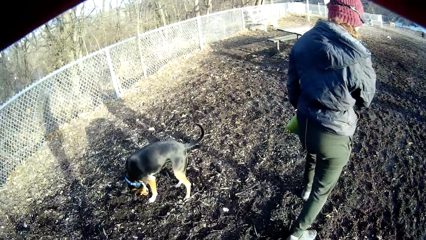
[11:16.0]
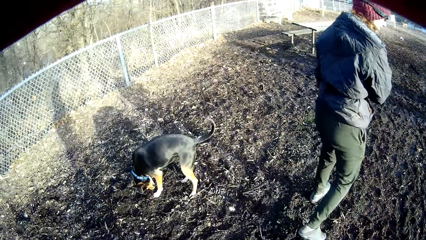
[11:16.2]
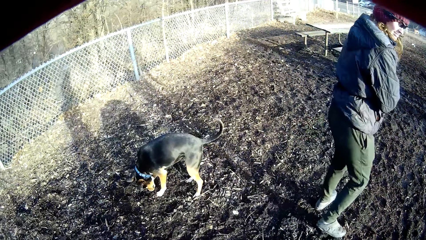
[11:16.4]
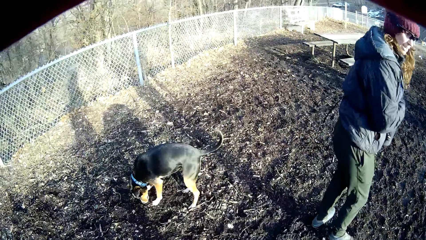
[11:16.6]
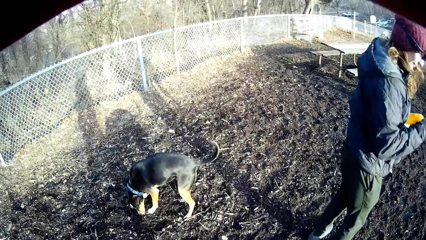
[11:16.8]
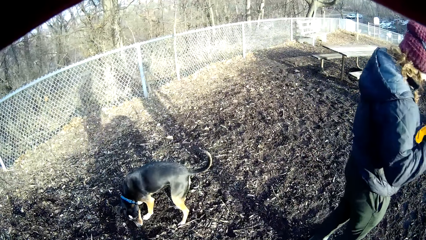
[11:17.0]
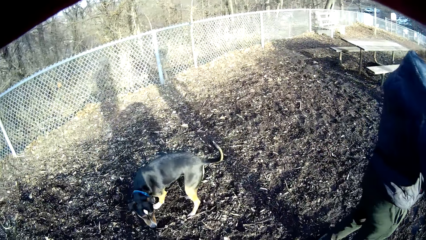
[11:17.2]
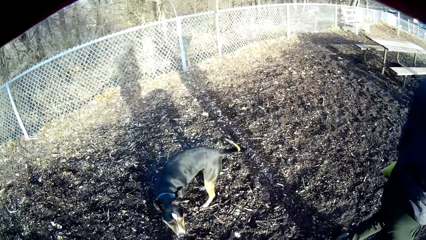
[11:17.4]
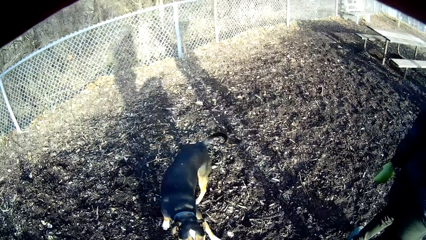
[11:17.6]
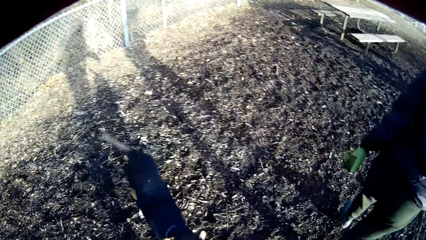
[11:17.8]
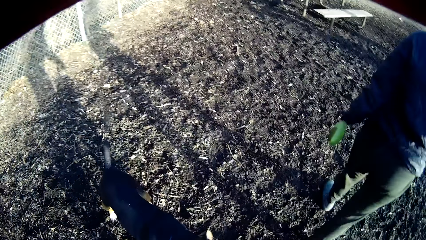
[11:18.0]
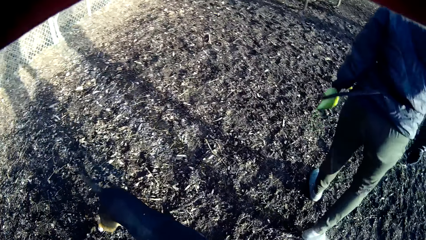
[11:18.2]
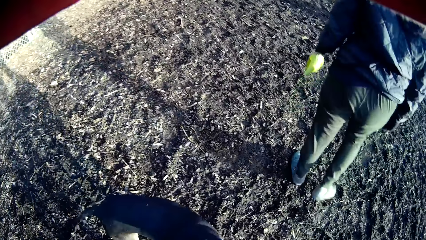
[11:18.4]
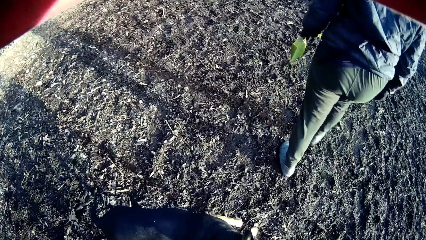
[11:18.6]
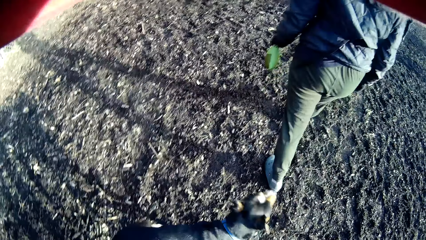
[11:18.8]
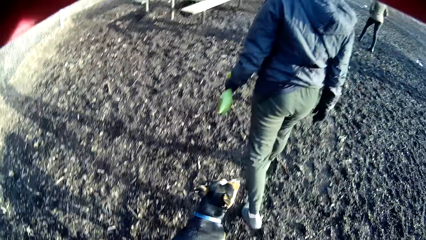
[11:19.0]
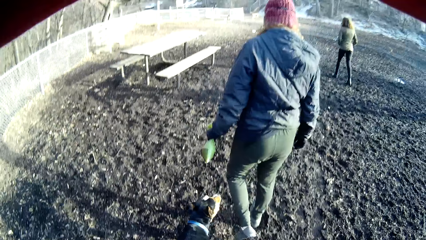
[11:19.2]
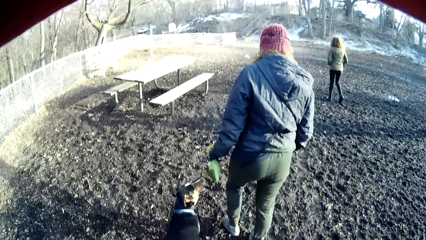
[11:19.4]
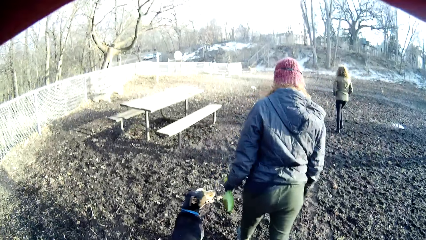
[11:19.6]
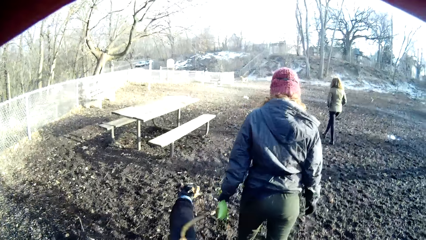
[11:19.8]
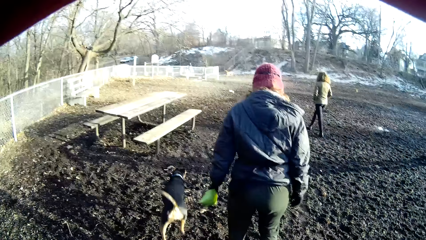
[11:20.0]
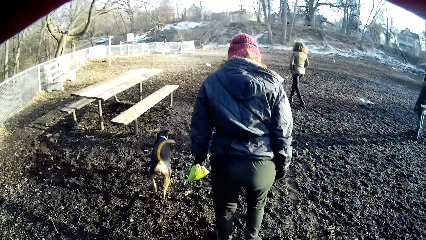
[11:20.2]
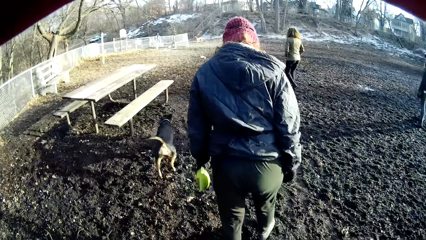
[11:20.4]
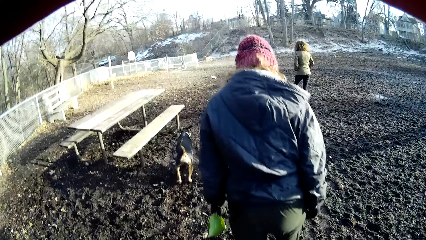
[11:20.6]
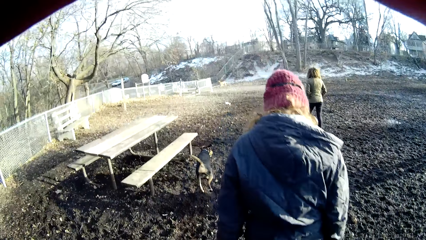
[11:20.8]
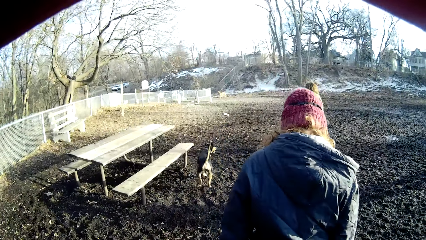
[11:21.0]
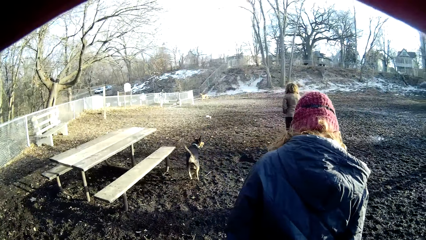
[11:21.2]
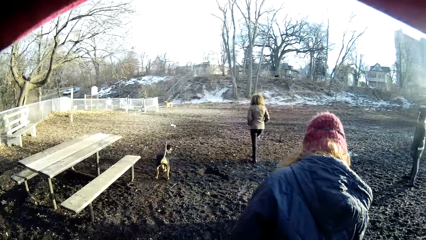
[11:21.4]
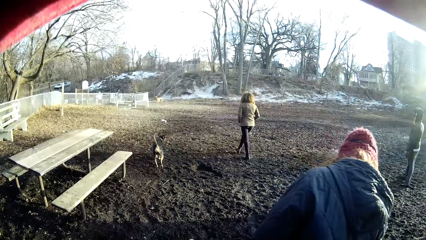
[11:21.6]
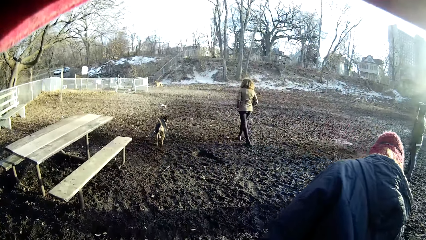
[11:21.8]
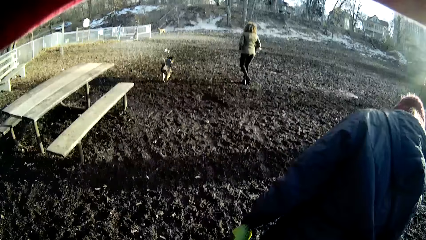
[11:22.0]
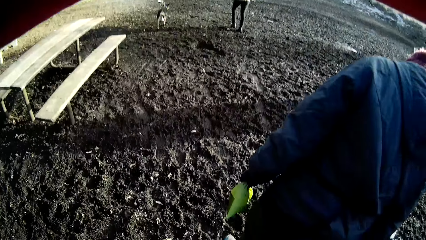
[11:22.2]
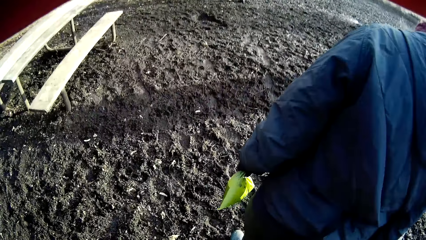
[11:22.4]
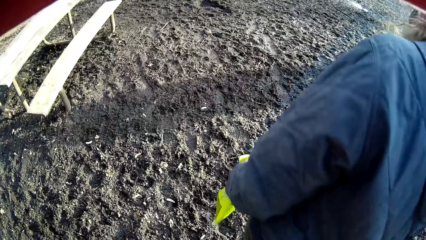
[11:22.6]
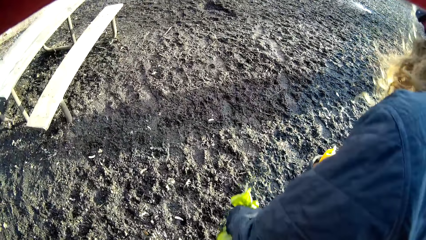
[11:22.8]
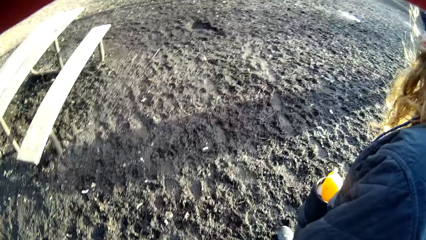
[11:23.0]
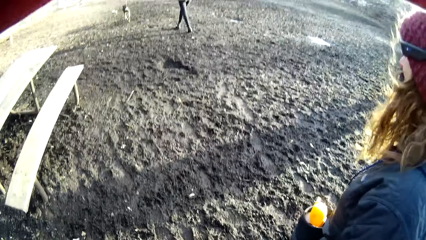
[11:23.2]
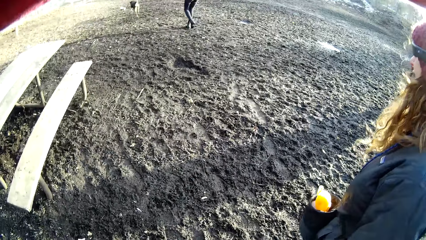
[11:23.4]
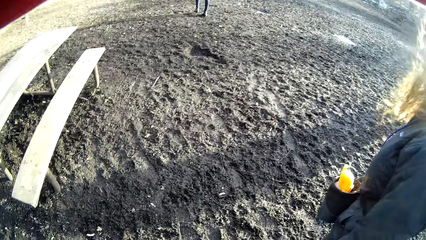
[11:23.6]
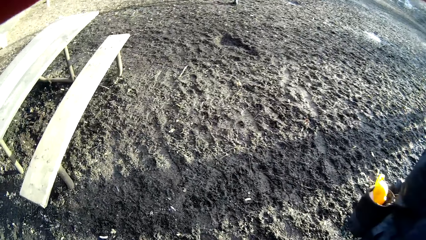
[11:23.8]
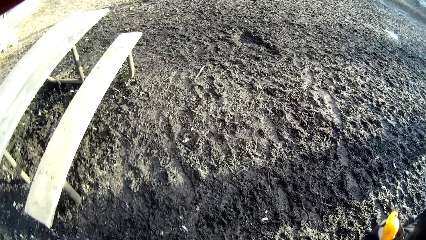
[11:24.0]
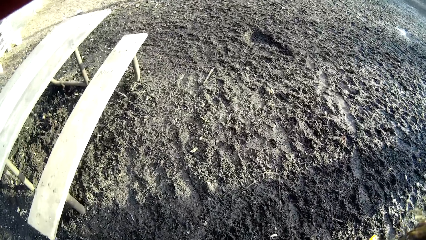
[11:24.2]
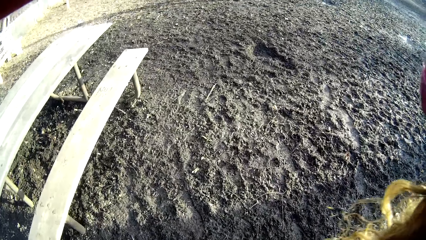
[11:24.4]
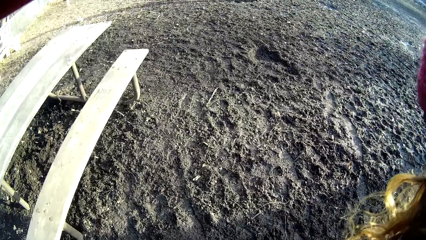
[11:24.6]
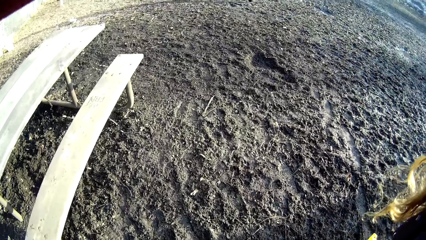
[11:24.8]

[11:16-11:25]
The woman stops walking. The camera wearer stops walking. The woman walks forward. The camera wearer walks forward.

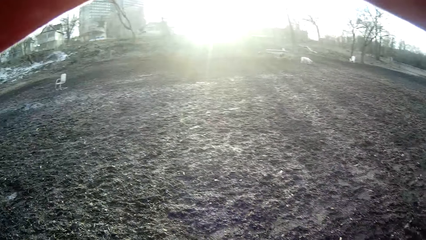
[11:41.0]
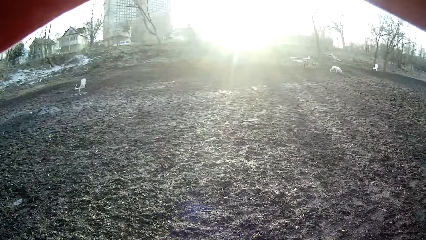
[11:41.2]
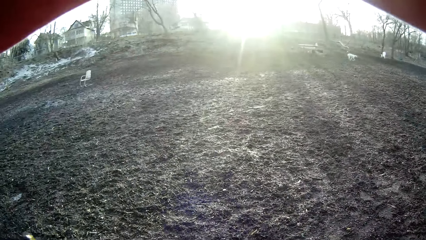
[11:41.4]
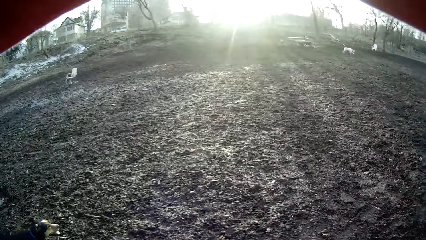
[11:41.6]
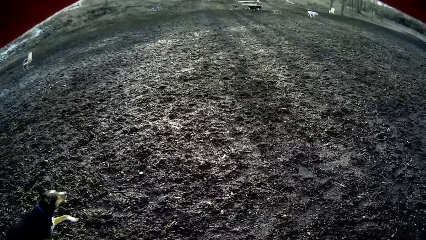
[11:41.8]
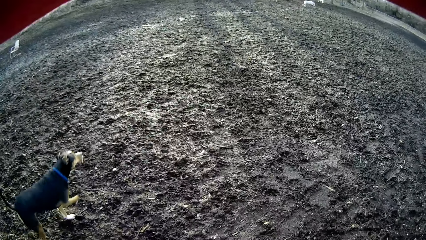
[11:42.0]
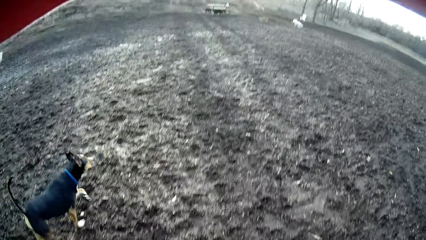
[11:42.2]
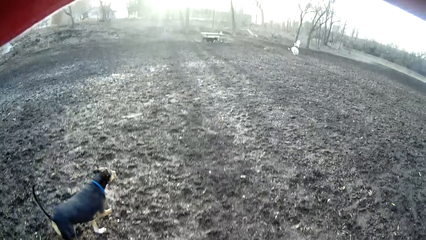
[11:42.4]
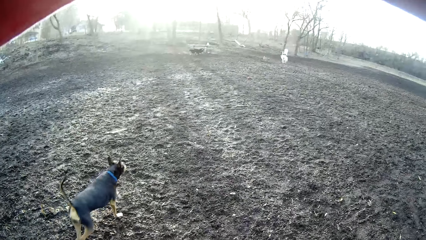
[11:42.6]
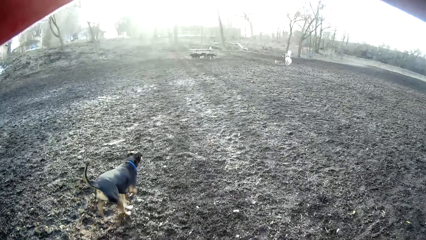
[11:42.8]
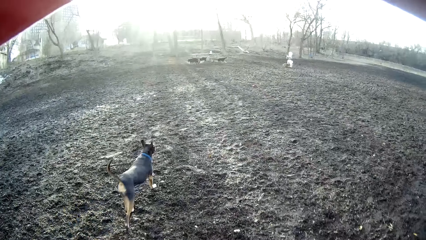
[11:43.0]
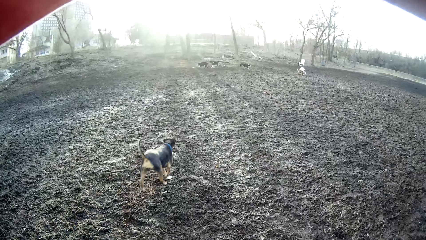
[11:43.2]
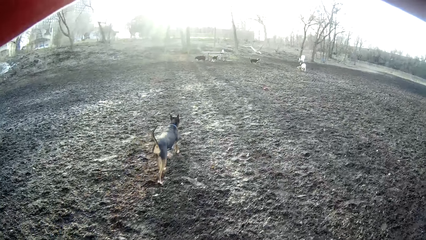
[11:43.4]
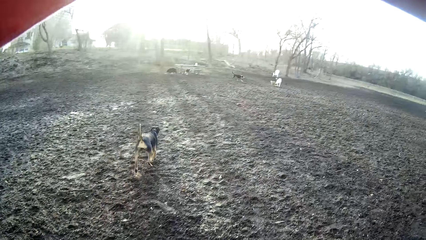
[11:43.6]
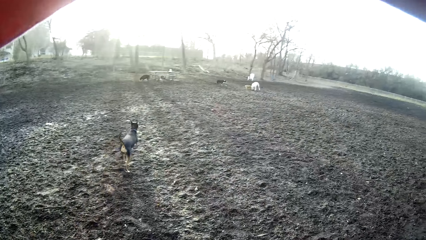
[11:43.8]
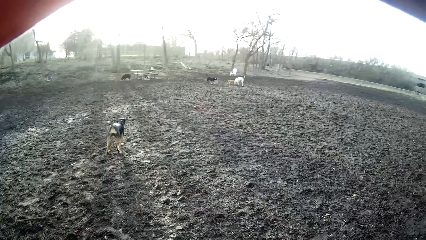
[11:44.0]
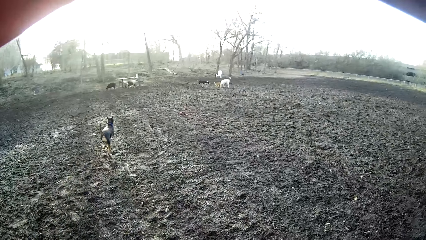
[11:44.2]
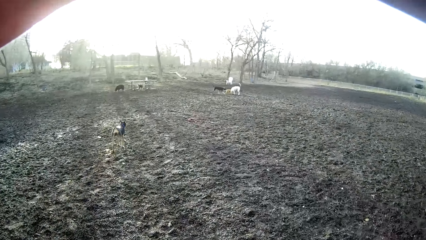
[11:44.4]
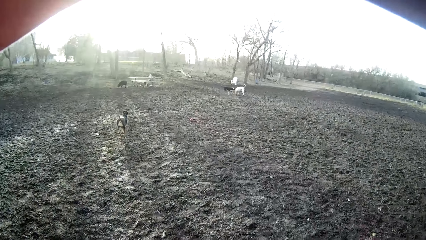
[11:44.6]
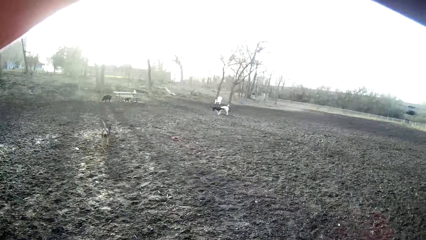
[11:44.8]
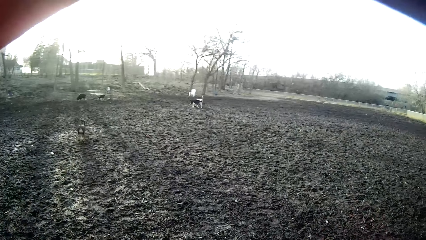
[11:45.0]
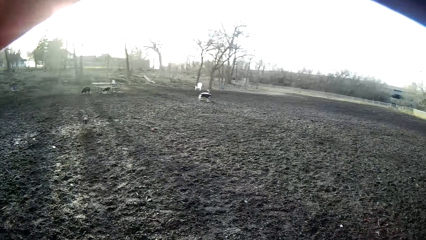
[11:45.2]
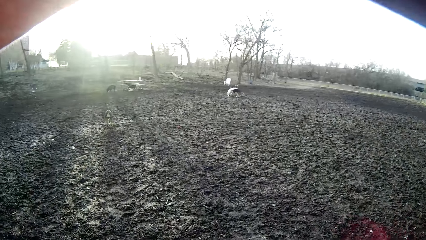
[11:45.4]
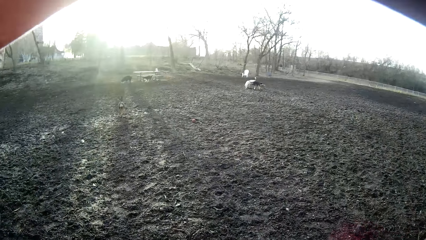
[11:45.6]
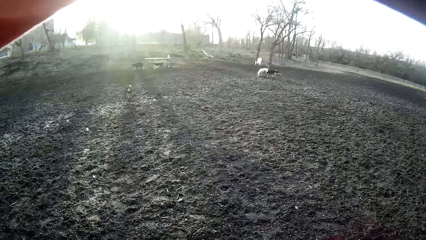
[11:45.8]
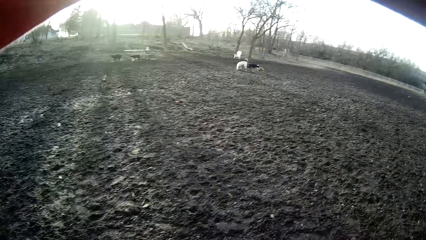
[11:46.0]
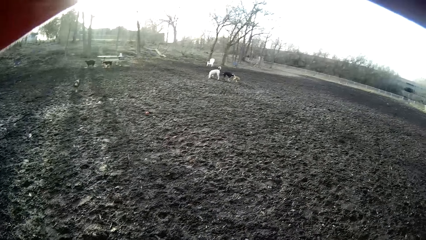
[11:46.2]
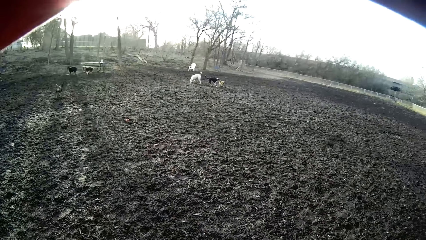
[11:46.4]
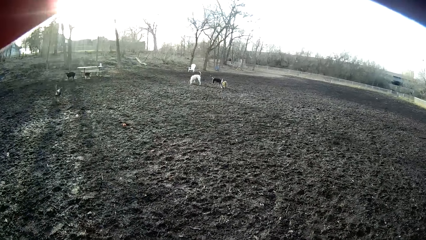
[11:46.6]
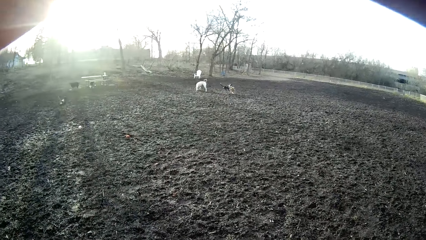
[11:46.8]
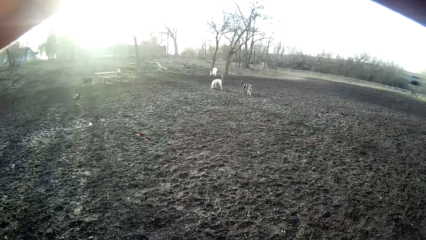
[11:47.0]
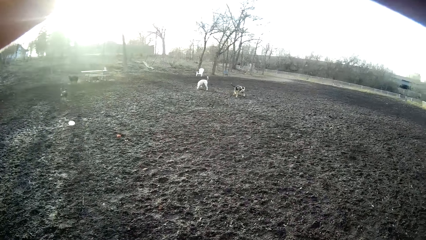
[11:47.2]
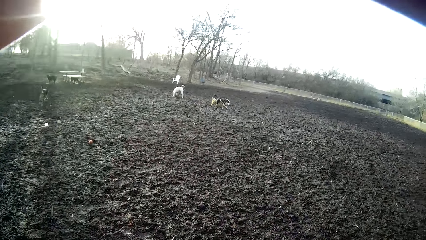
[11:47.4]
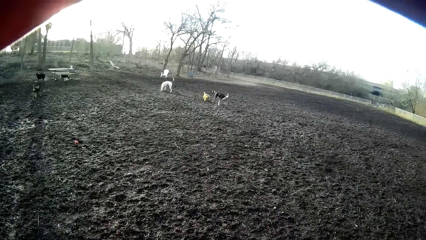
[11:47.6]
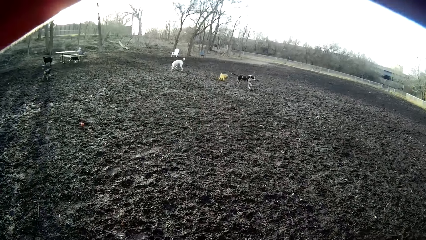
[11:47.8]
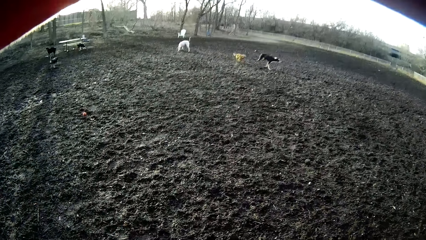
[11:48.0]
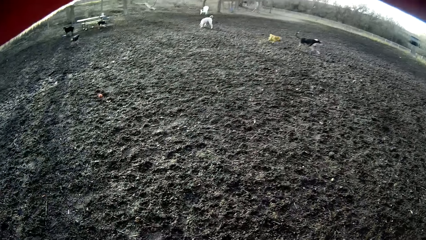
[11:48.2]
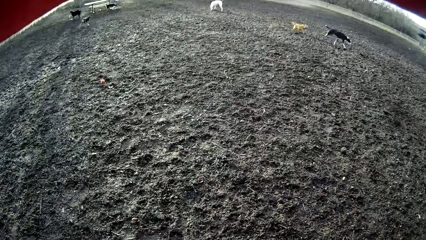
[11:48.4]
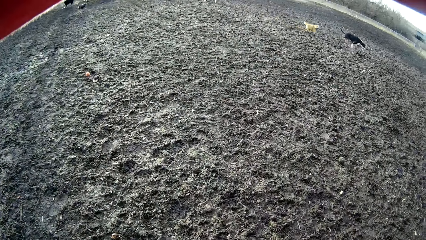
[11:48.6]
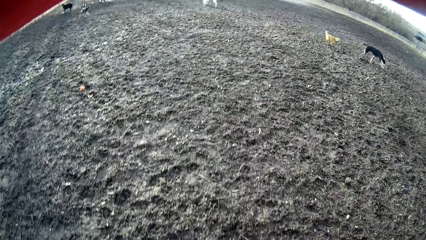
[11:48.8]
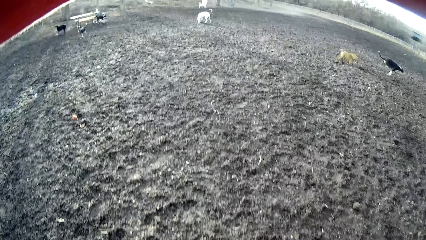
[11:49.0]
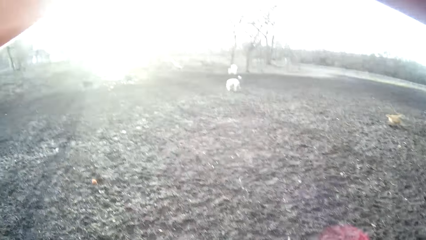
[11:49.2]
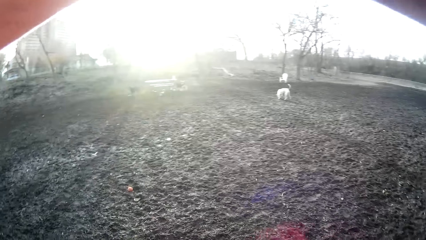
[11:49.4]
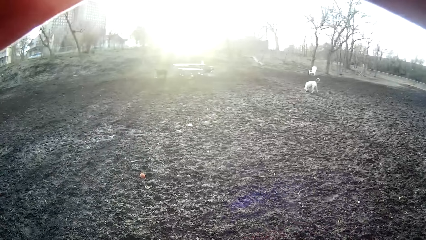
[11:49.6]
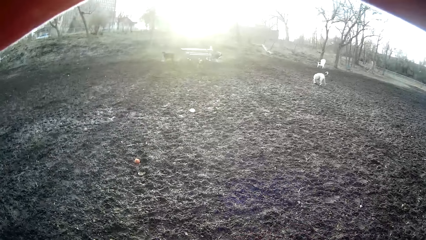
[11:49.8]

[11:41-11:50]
The dog walks past the camera wearer.
